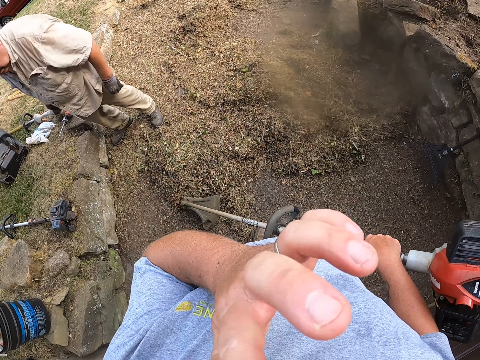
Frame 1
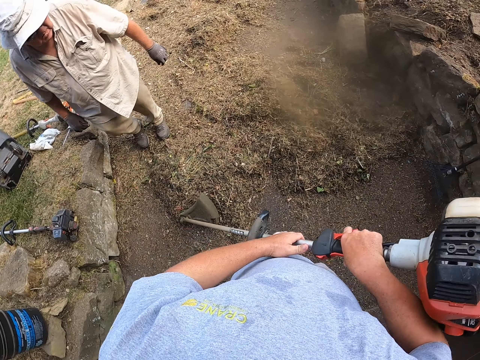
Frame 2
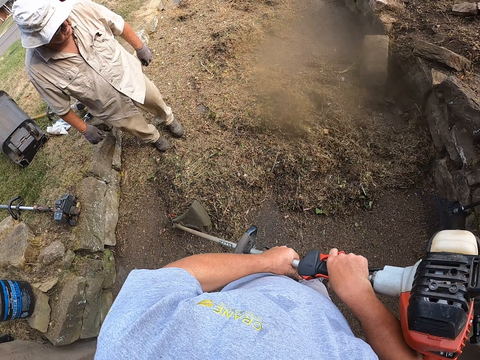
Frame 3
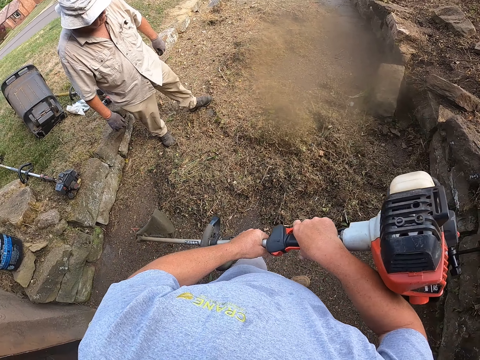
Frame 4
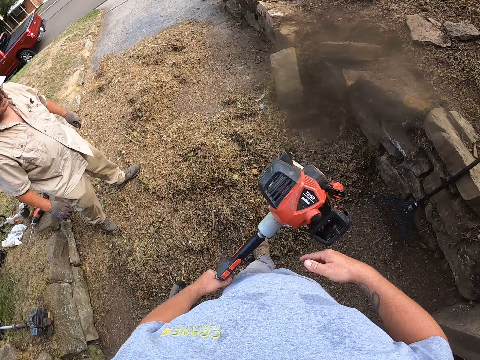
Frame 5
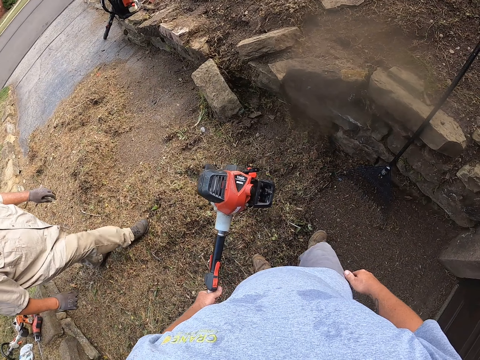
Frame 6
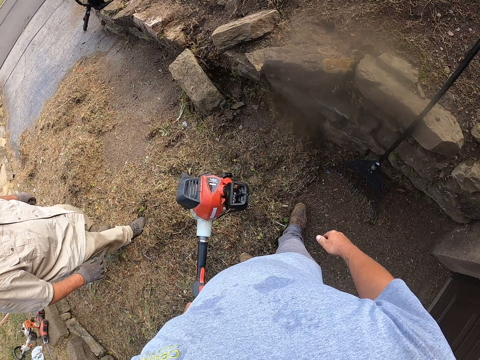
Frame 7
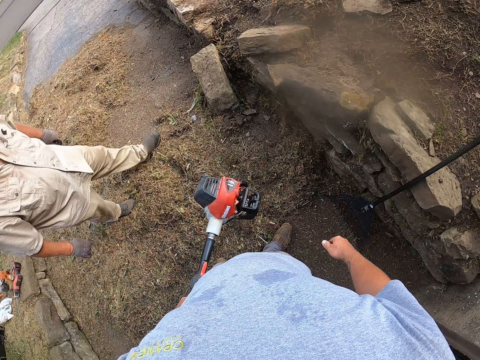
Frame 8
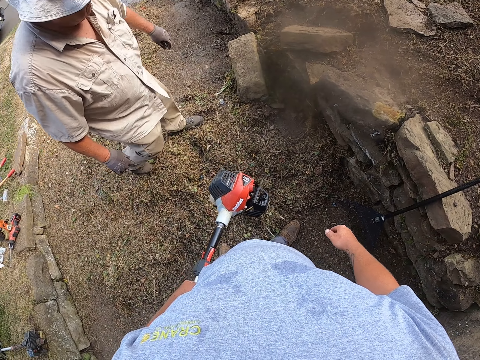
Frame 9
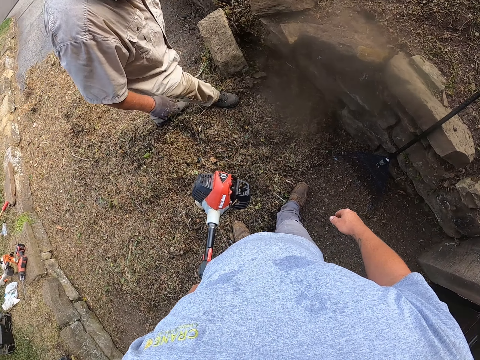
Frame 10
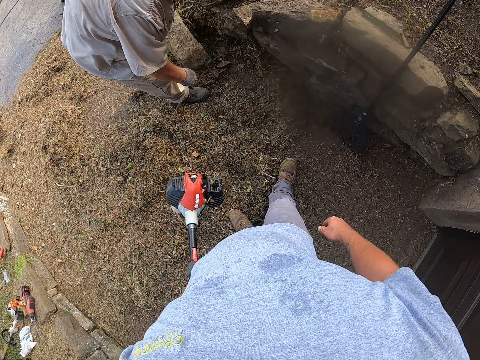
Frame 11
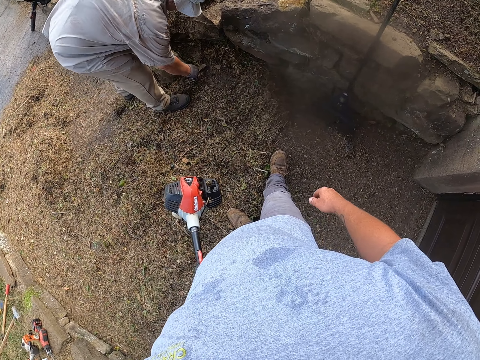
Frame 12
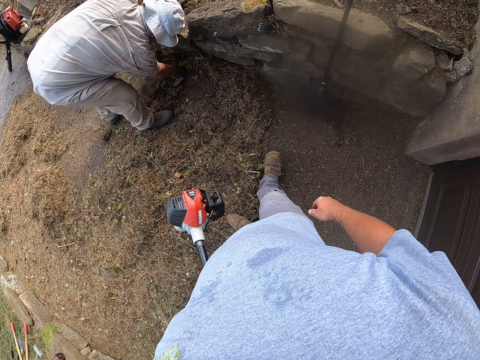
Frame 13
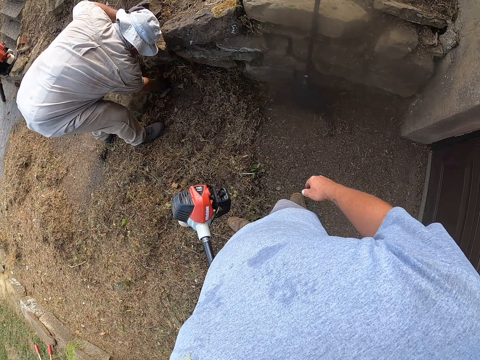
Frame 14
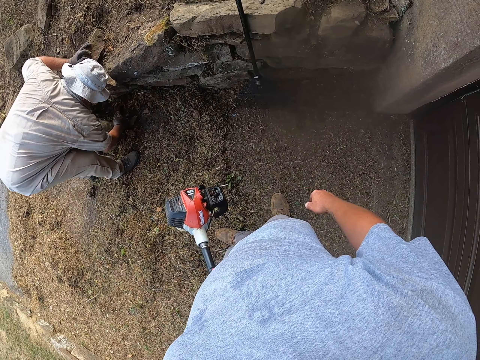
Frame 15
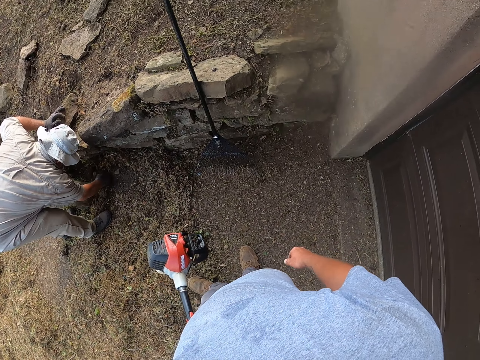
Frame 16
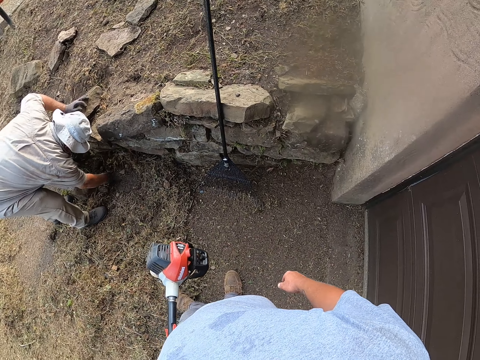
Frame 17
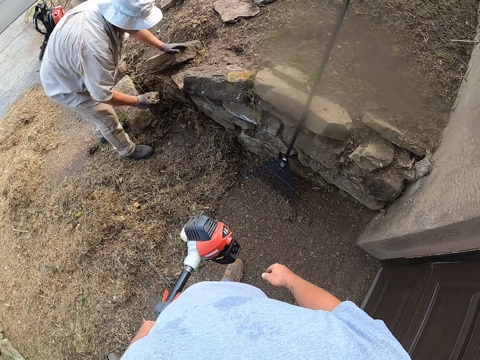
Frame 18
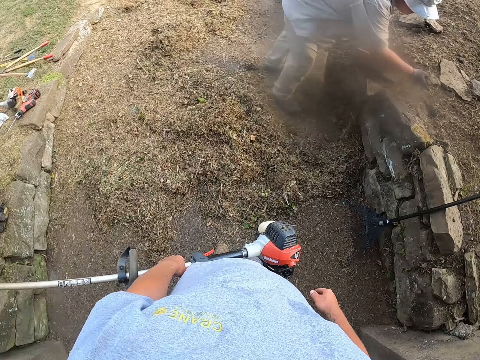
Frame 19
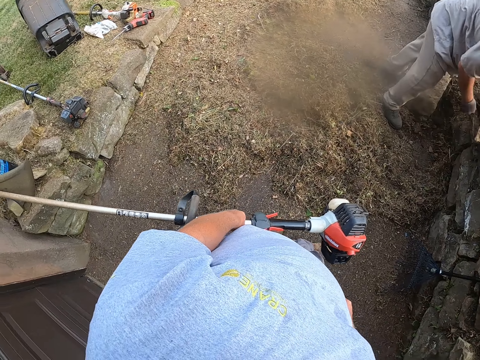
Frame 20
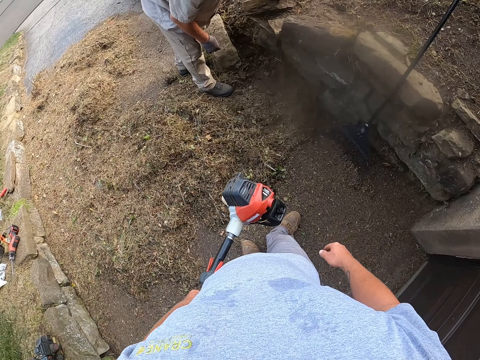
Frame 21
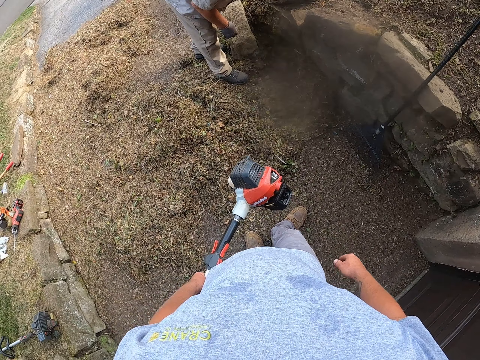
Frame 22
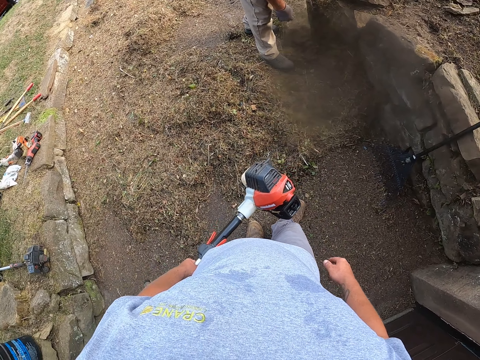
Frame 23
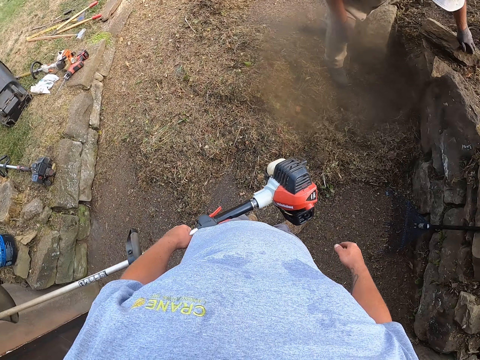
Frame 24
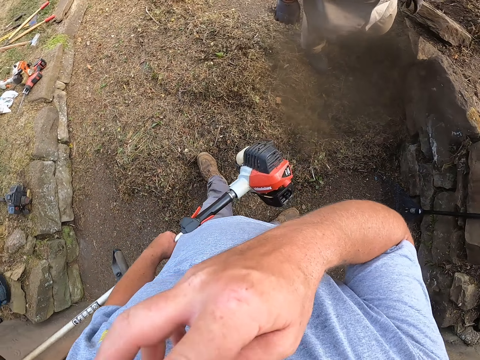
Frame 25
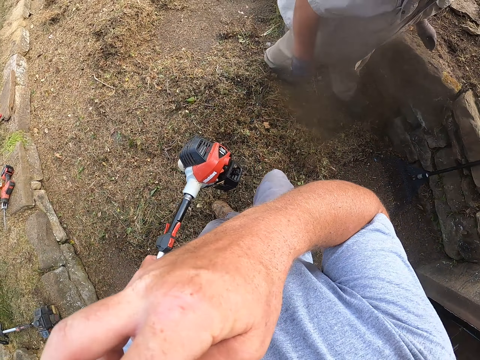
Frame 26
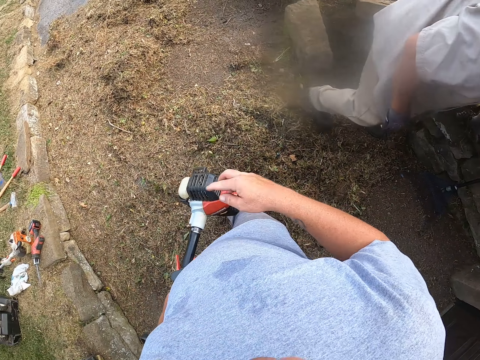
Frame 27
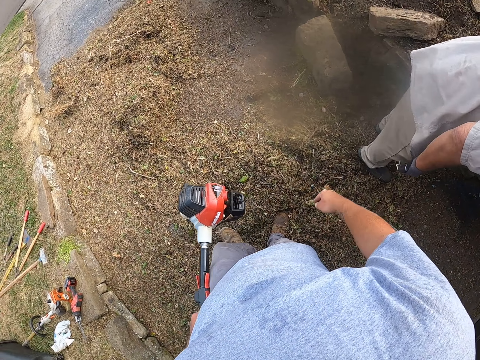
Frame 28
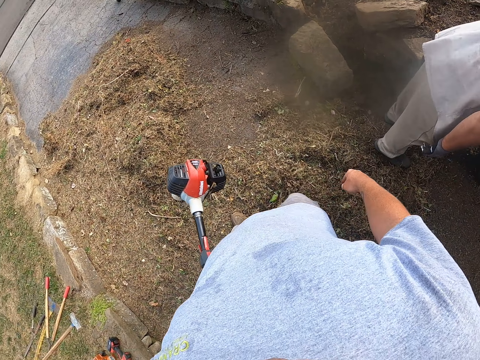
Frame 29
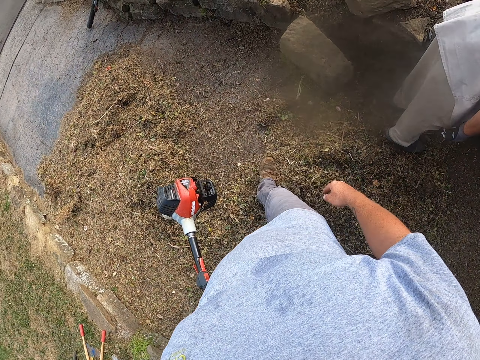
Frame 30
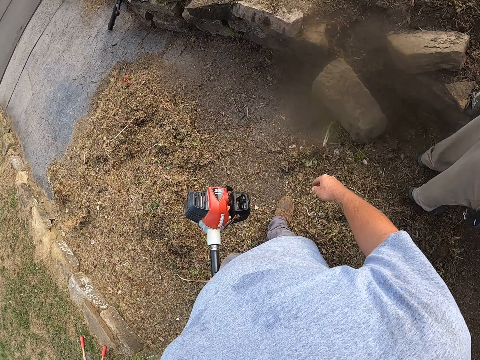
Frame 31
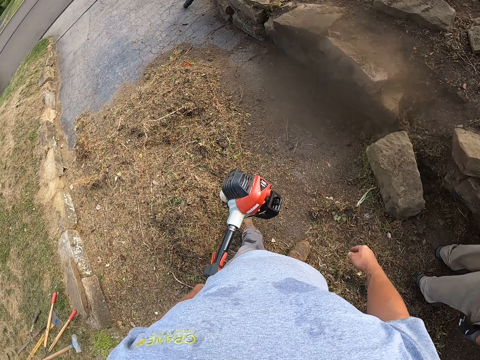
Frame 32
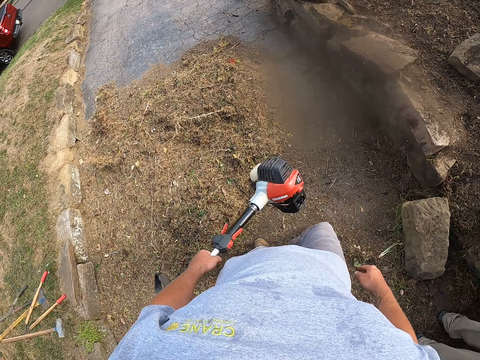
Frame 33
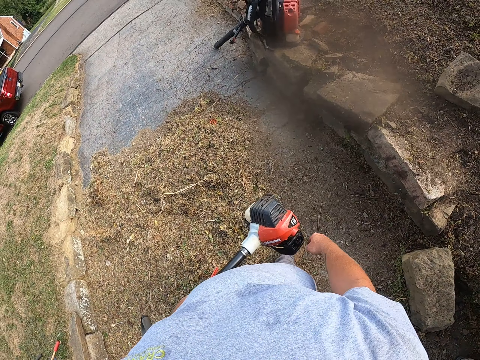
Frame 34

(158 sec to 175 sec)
The camera wearer lifts the left hand towards the face. He scratches his face with his hand. A man turns around. The camera wearer holds the hand mower with both hands. The man walks on the pavement. The camera wearer holds the hand mower with the left hand. The man walks around the compound. The camera wearer moves his body. The man adjusts a stone on the ground and picks up the dirt. The man places the dirt on the ground. The camera wearer looks around the compound. He scratches his face with his hand. The man walks on the pavement. The camera wearer lifts the right hand towards the face. He drops the right hand and walks on the pavement.

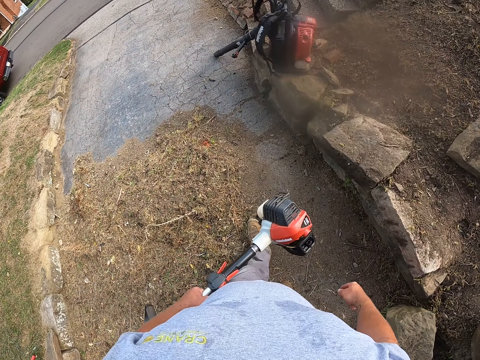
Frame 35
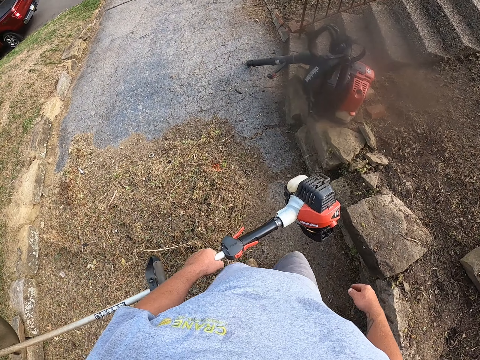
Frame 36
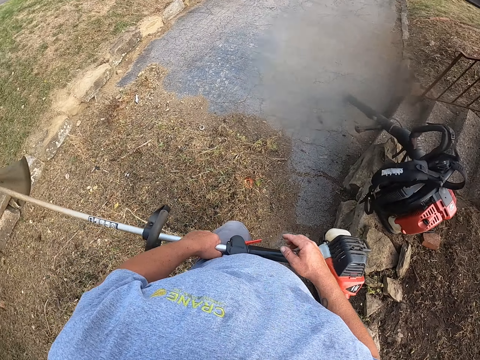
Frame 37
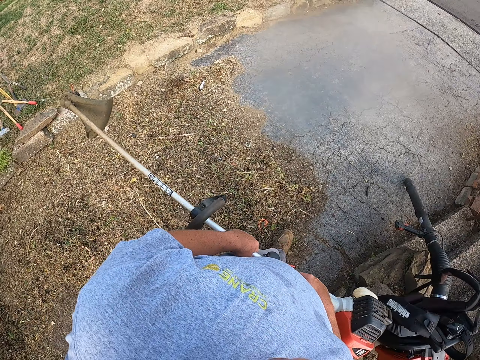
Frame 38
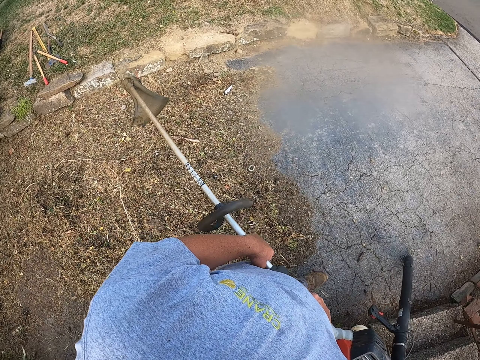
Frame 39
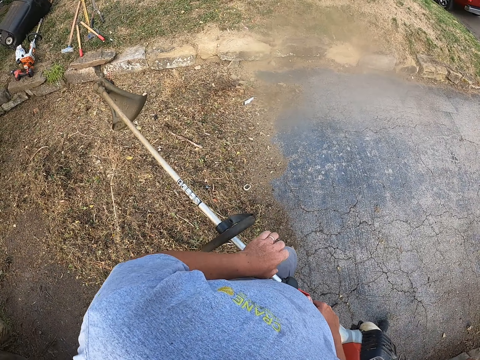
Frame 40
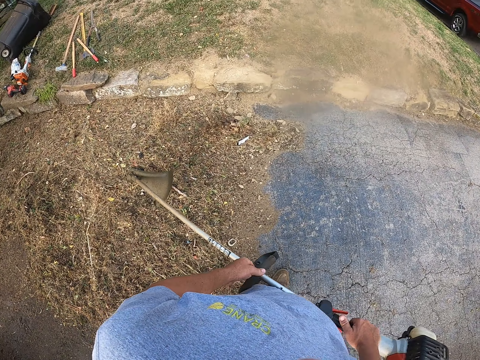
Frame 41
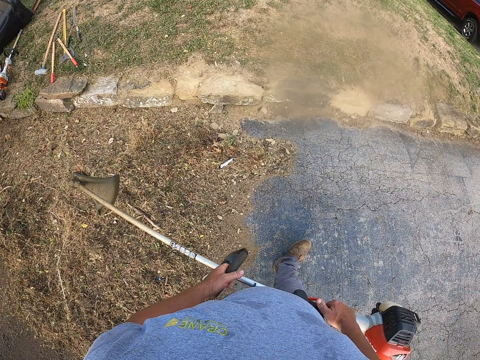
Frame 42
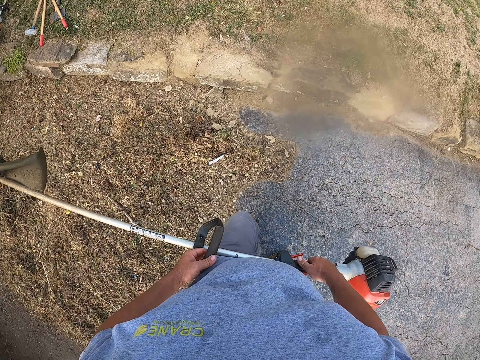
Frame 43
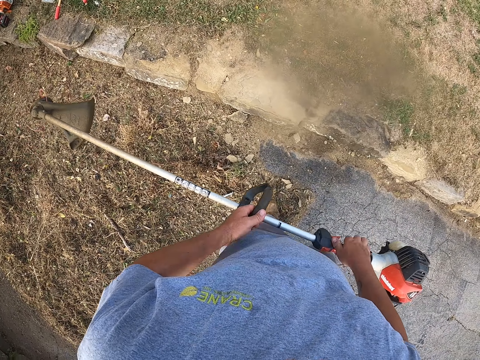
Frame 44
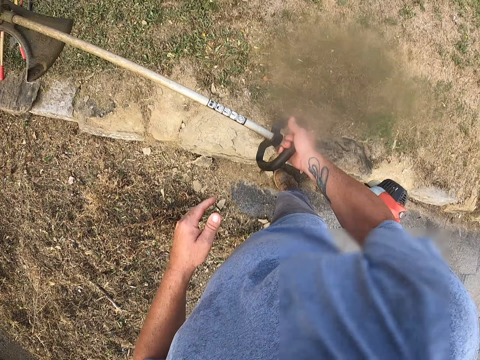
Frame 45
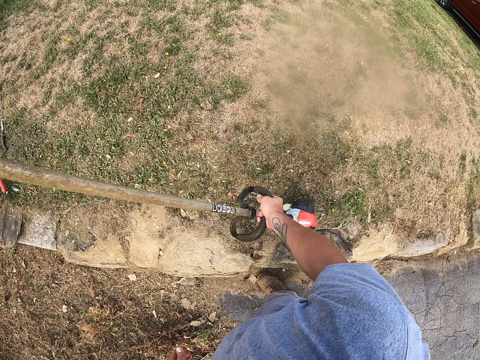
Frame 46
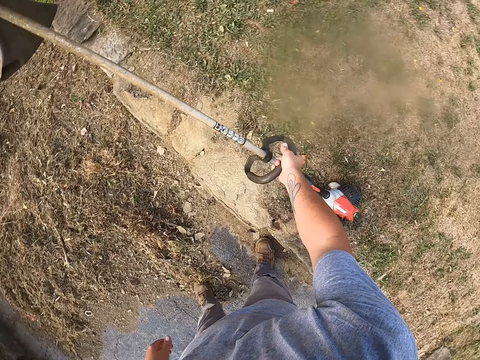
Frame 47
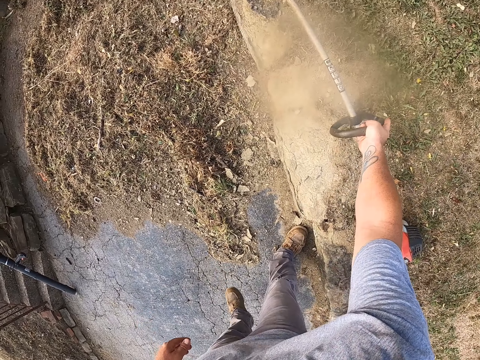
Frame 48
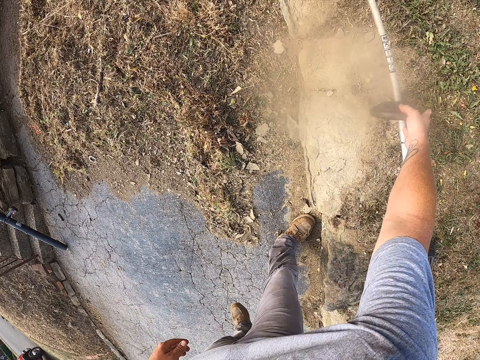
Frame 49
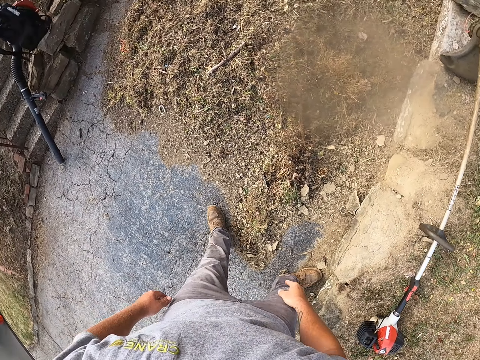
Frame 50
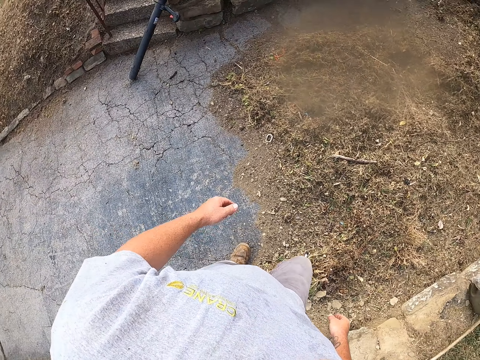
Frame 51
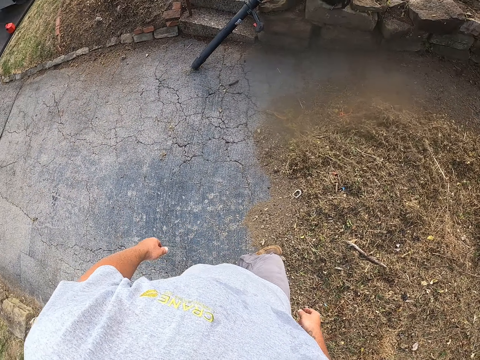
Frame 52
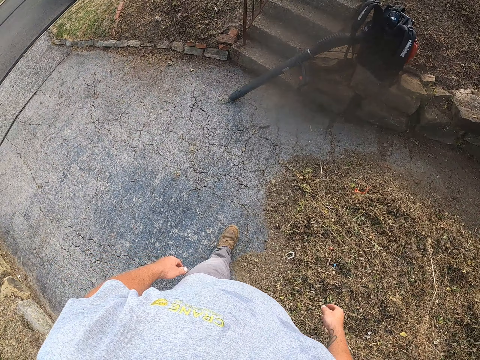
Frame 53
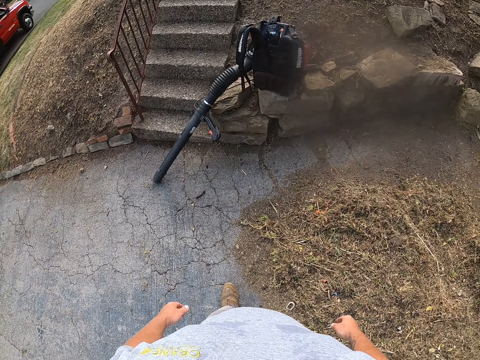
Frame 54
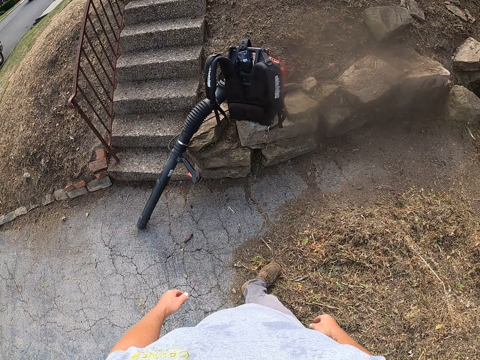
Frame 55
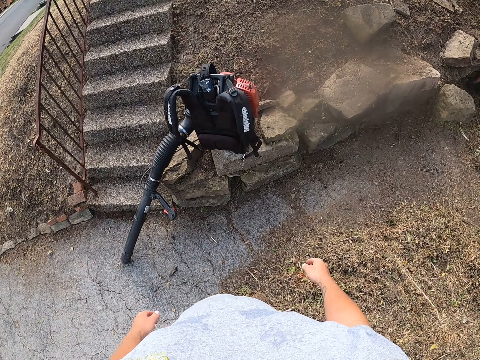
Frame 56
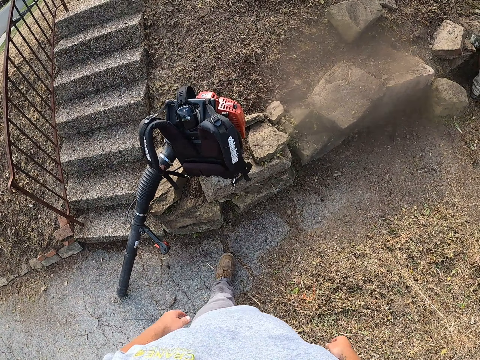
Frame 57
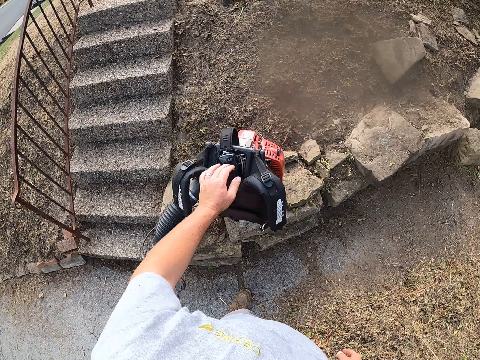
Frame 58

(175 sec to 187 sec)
The camera wearer holds the hand mower with both hands. They adjust the left hand on the hand mower. They walk on the pavement. They hold the hand mower with the right hand. They put the hand mower on the ground. They walk around the compound.
